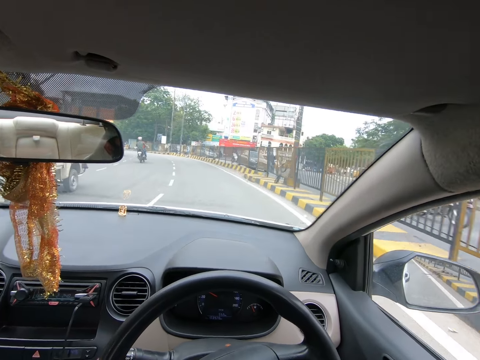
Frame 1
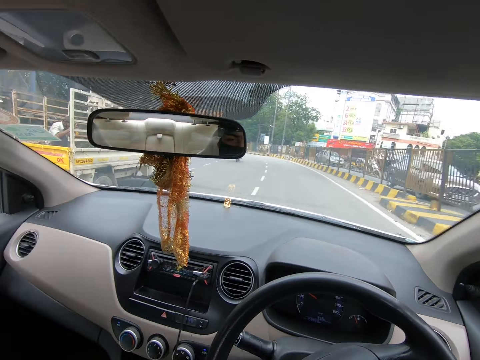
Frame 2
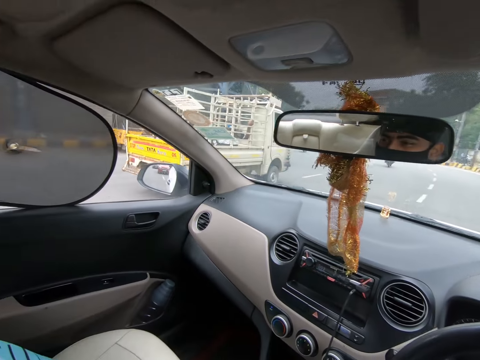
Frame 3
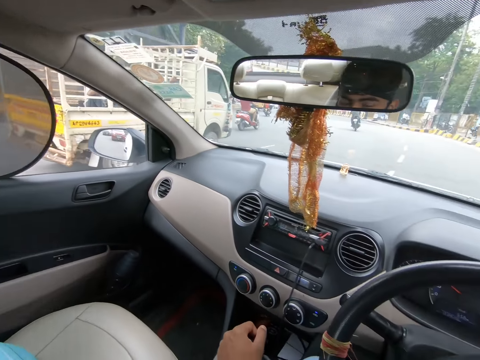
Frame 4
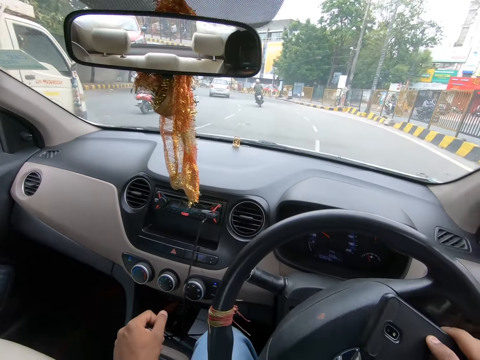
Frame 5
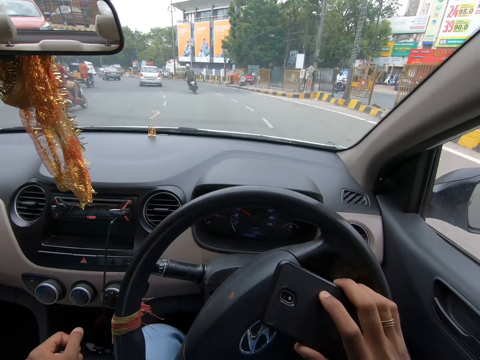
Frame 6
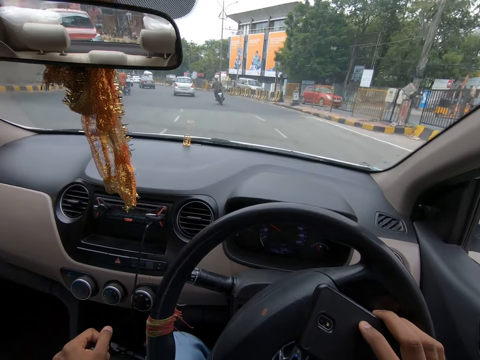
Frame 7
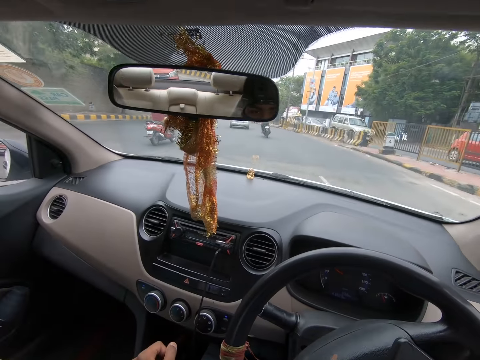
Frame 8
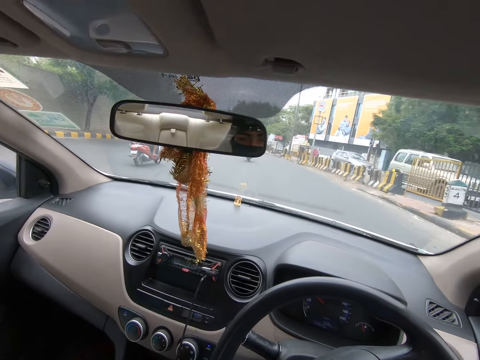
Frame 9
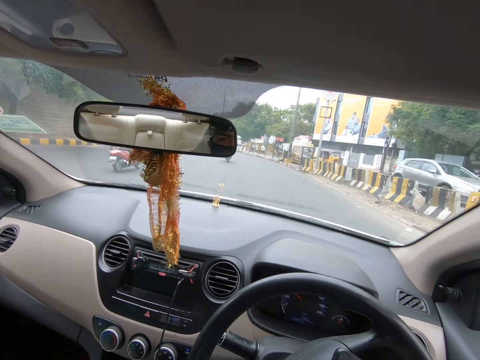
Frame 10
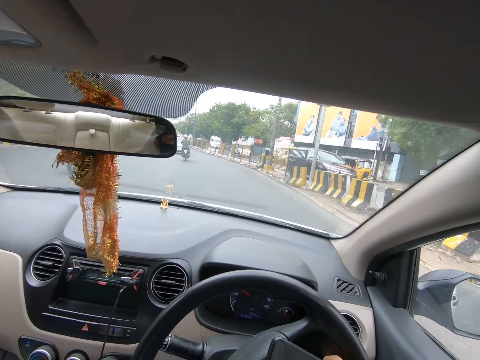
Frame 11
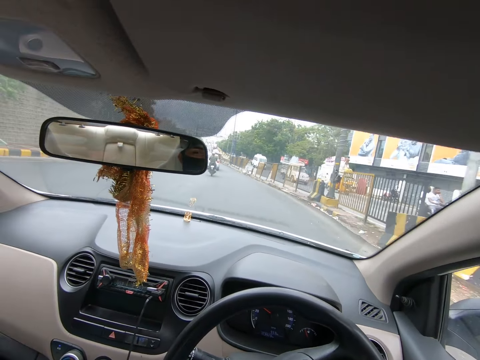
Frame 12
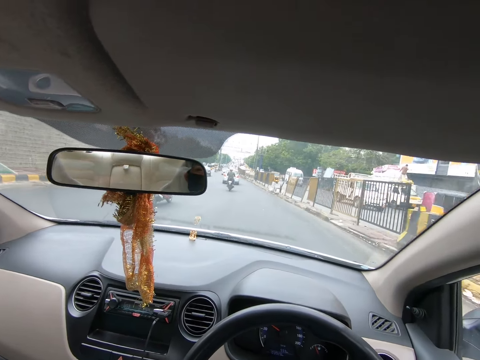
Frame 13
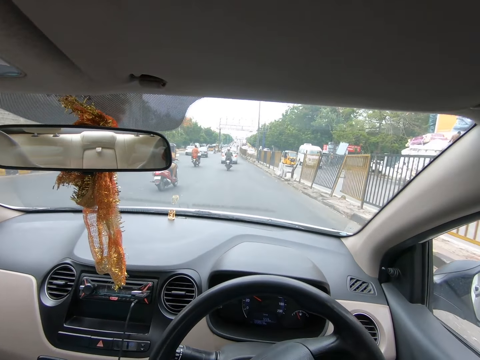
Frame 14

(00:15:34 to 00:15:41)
The camera wearer looks around.

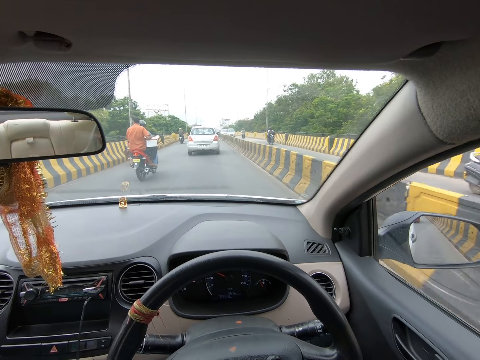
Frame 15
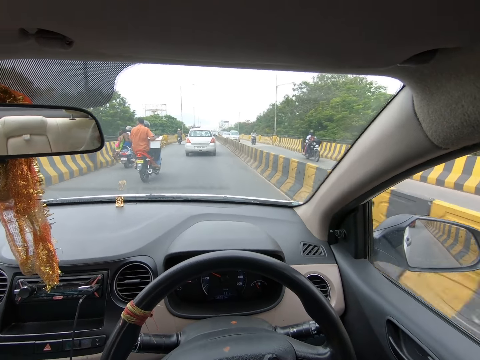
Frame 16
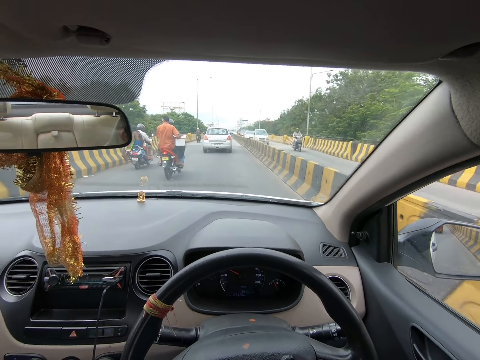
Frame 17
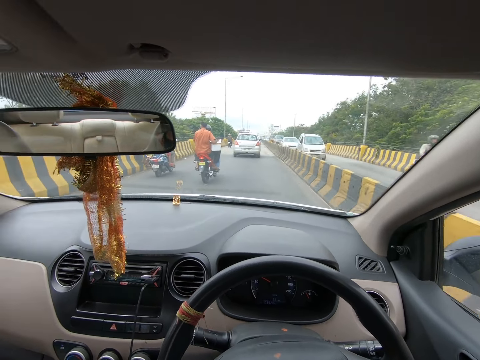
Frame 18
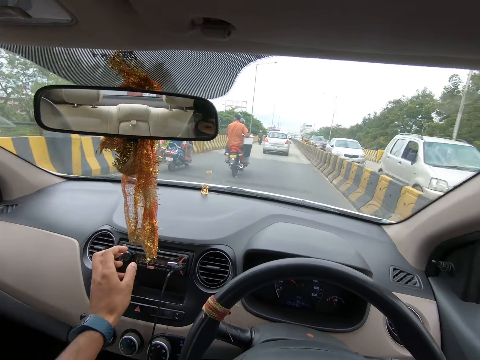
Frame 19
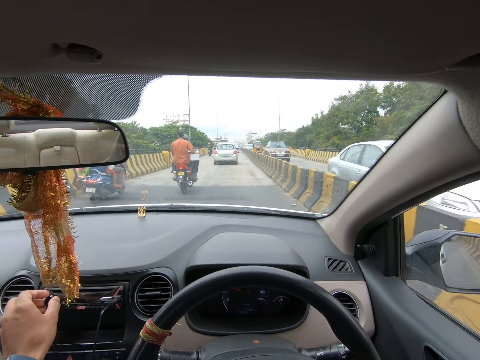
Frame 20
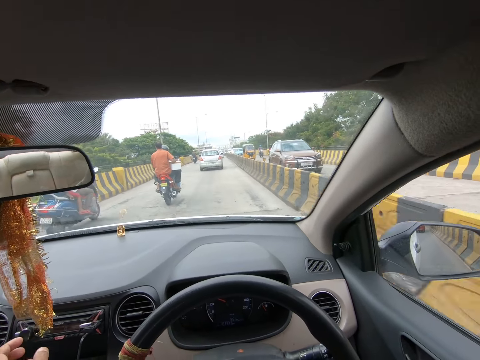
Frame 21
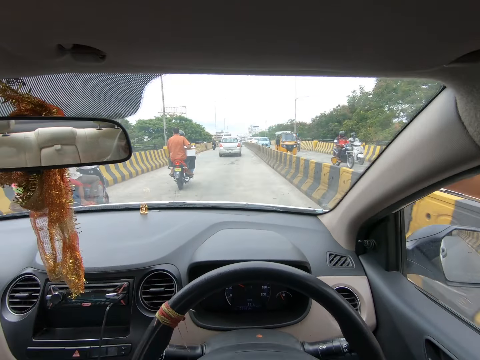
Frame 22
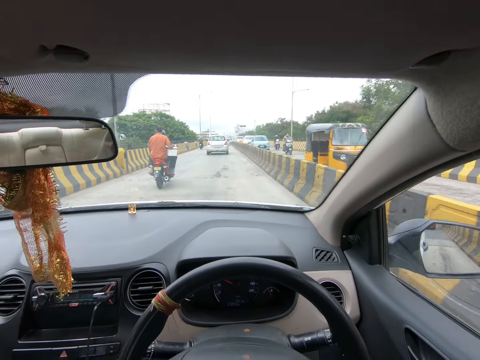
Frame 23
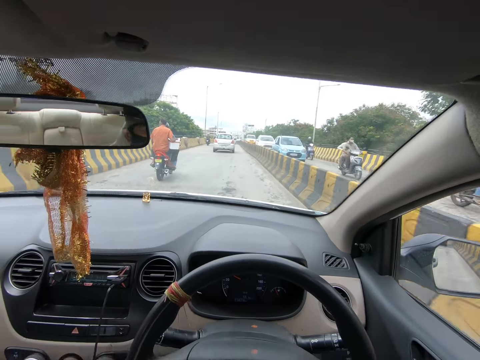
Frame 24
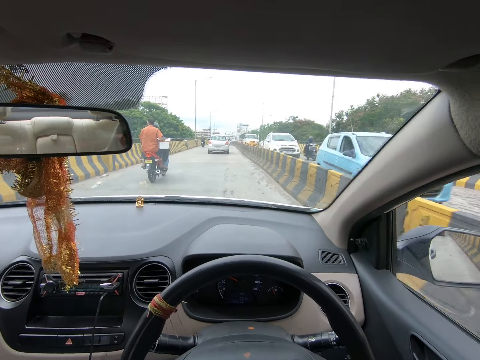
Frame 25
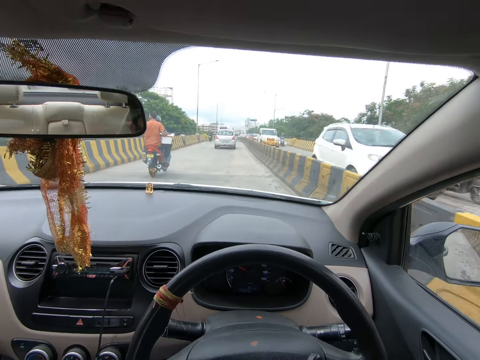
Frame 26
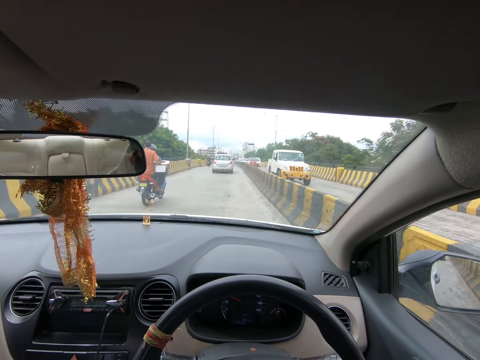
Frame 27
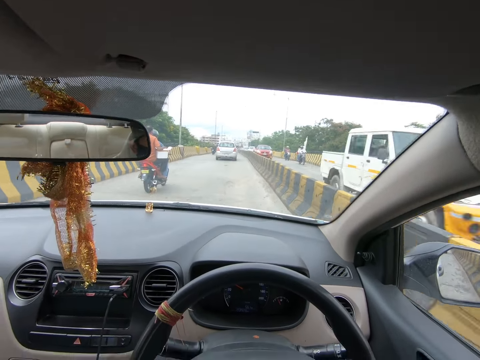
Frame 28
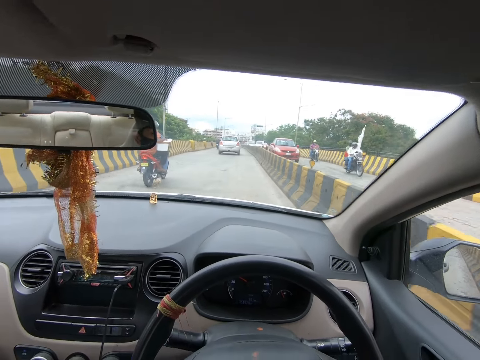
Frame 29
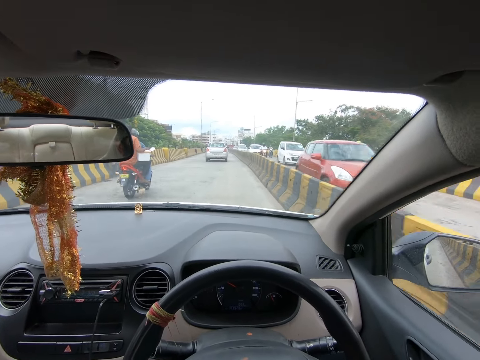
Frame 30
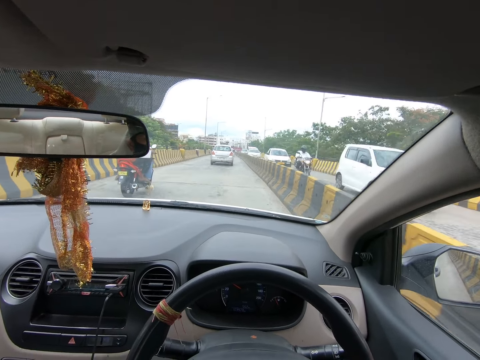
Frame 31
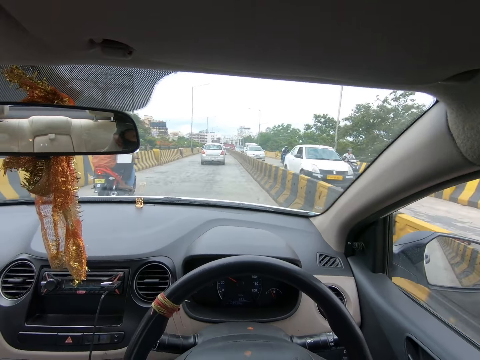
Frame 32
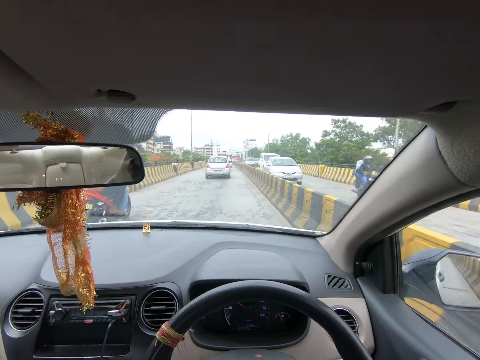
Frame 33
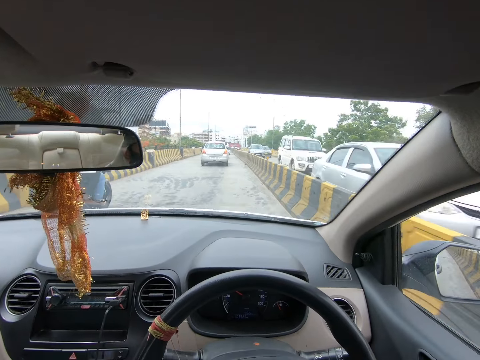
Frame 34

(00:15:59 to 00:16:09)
The camera wearer adjusts the vehicle's radio volume. They talk on the phone.

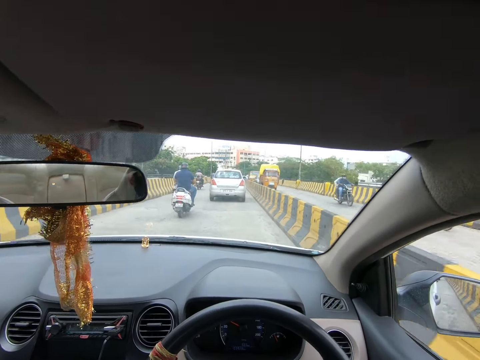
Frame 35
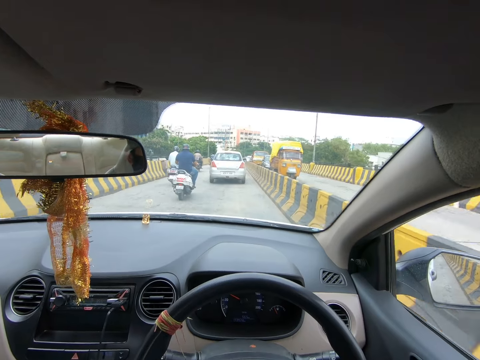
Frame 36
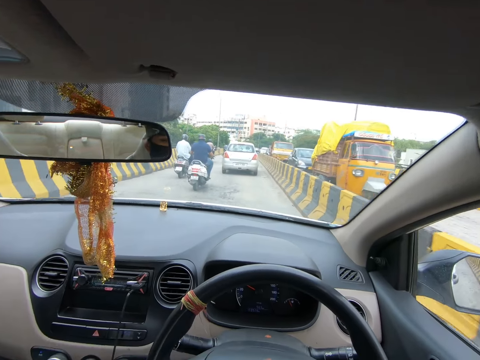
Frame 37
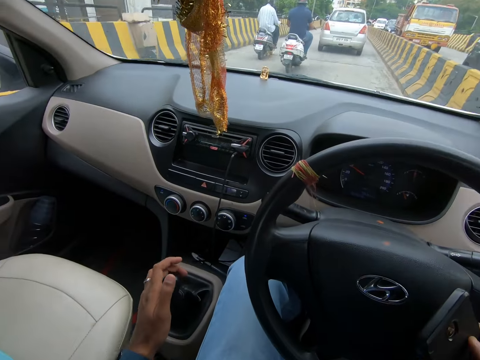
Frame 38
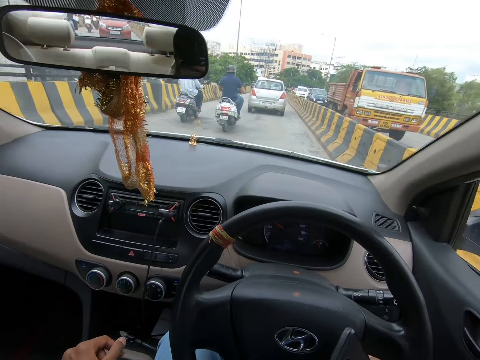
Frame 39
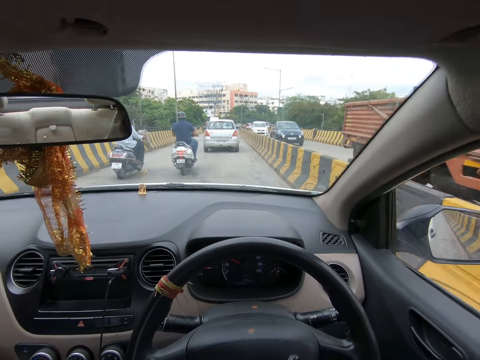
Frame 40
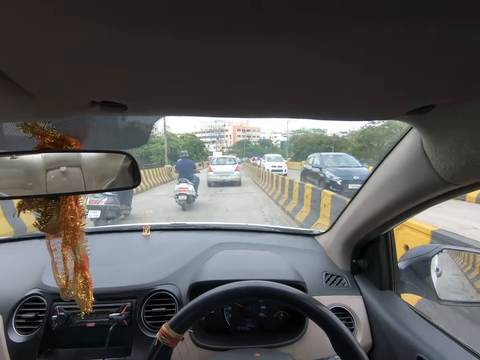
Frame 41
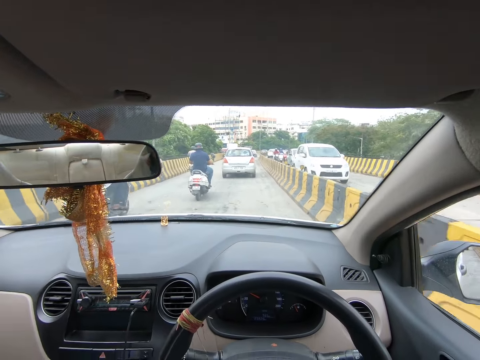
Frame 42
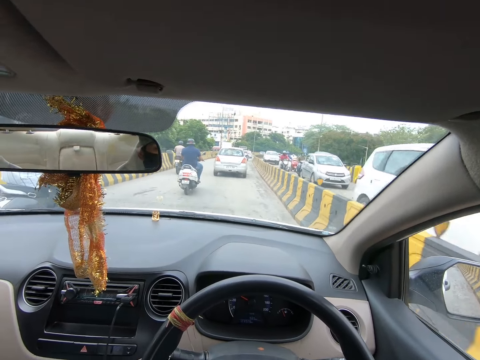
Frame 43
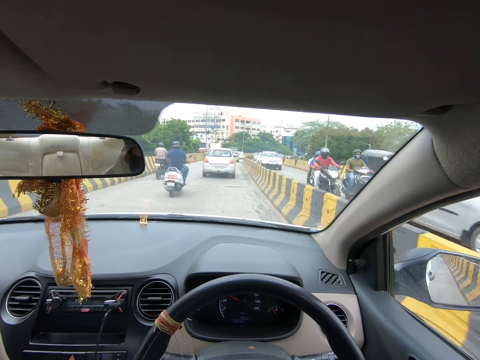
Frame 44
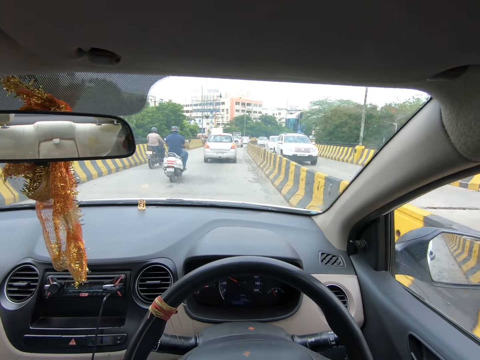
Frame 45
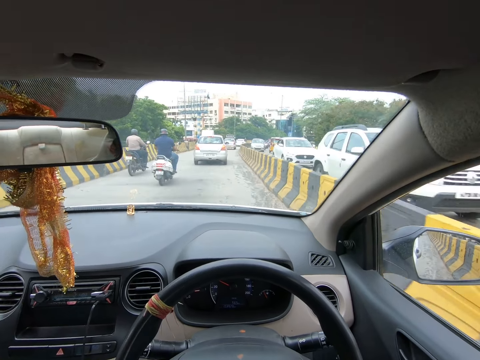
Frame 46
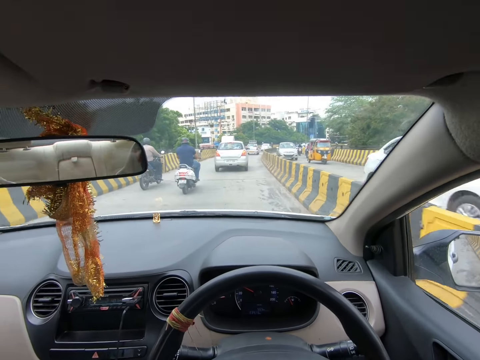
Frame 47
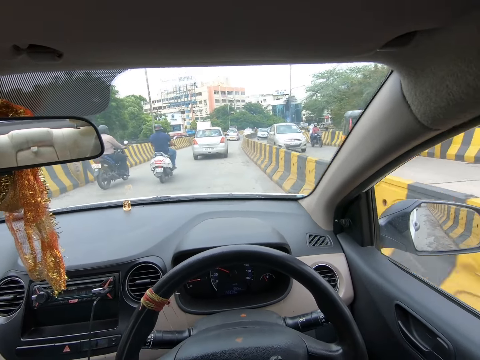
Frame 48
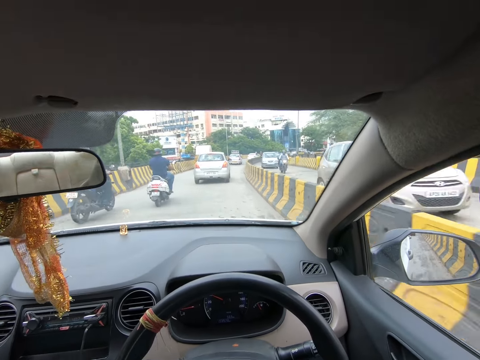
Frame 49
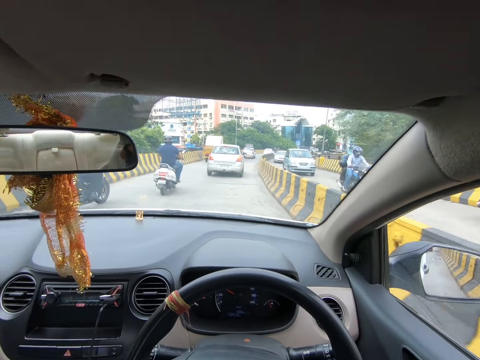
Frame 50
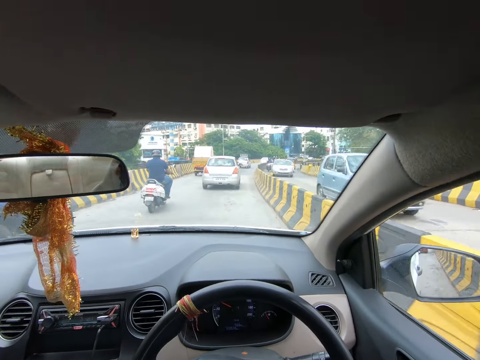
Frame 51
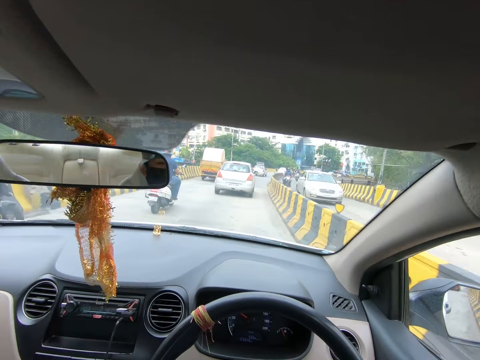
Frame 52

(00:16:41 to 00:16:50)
The camera wearer touches the car gear knob. They talk on the phone.
